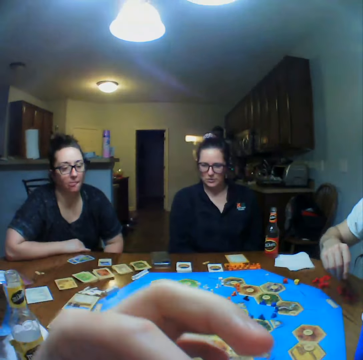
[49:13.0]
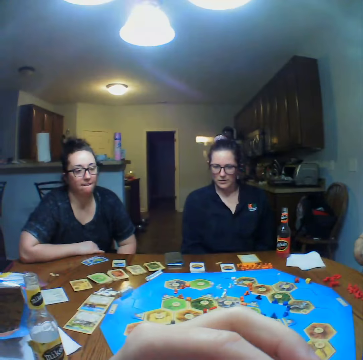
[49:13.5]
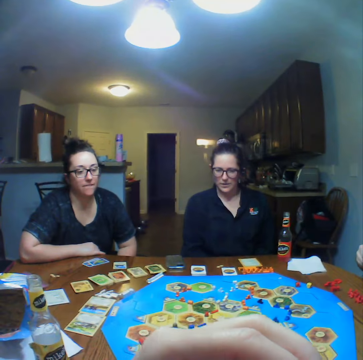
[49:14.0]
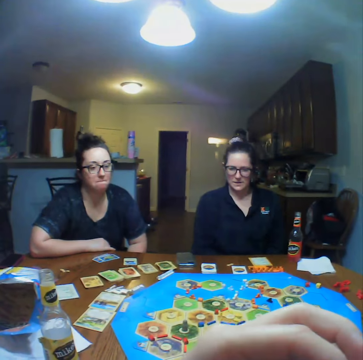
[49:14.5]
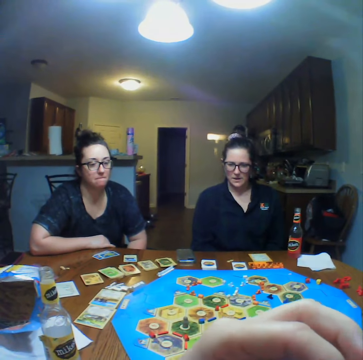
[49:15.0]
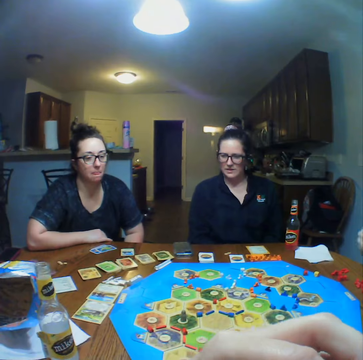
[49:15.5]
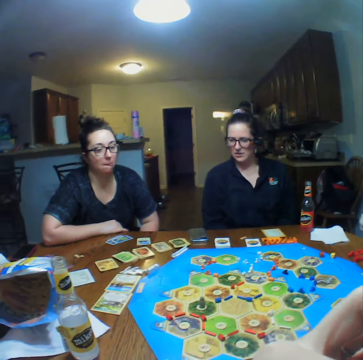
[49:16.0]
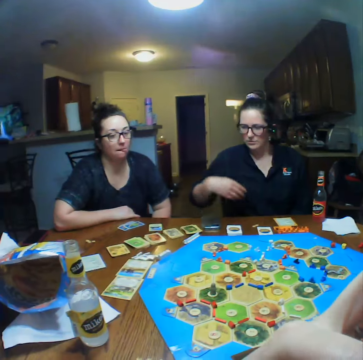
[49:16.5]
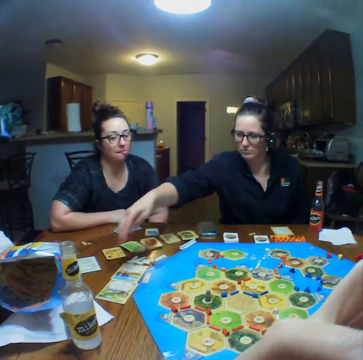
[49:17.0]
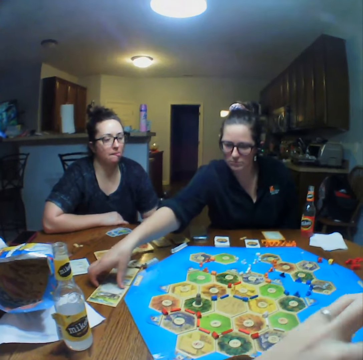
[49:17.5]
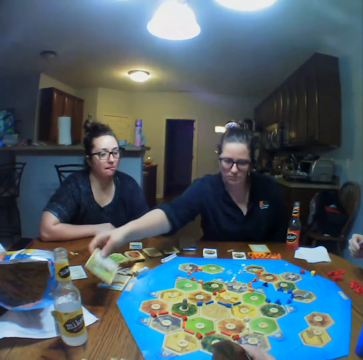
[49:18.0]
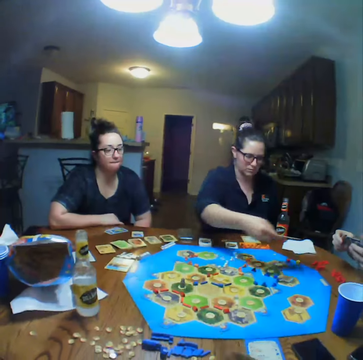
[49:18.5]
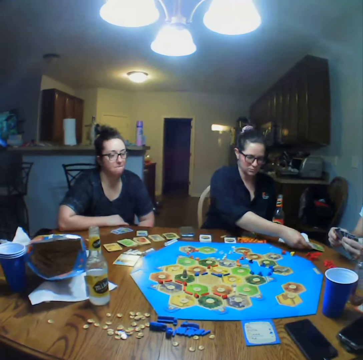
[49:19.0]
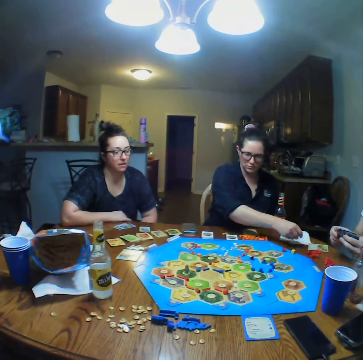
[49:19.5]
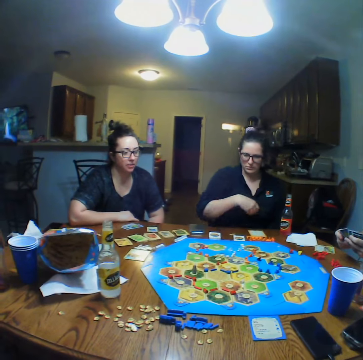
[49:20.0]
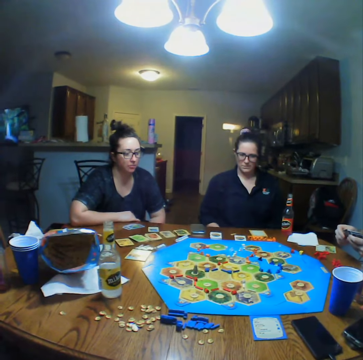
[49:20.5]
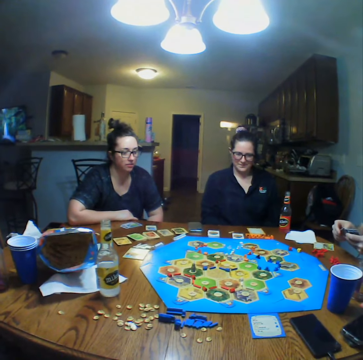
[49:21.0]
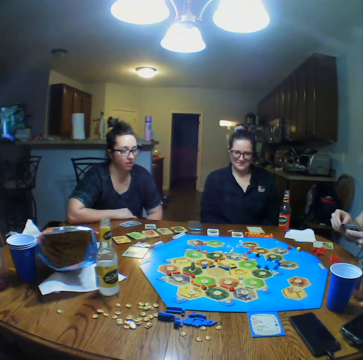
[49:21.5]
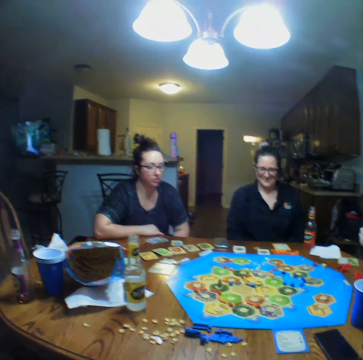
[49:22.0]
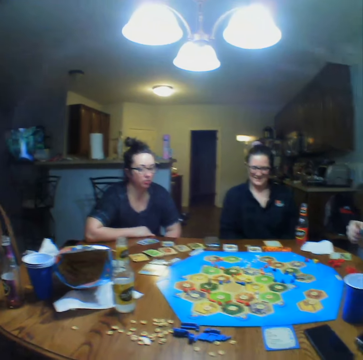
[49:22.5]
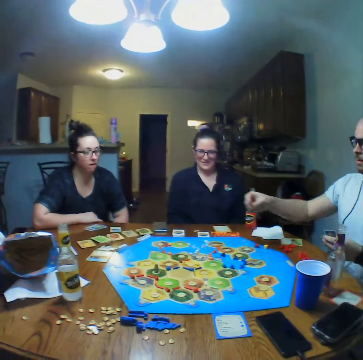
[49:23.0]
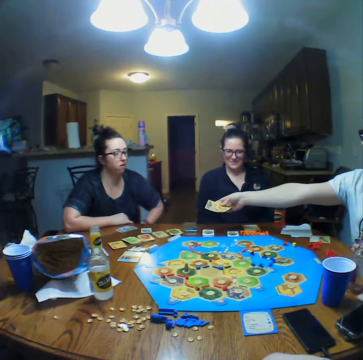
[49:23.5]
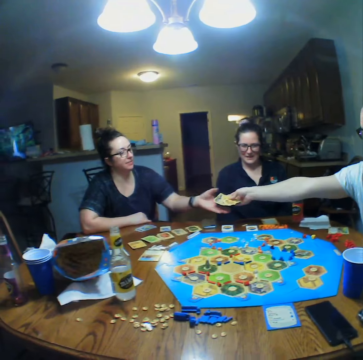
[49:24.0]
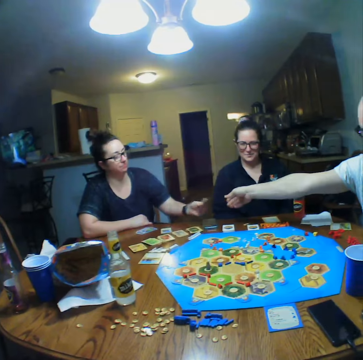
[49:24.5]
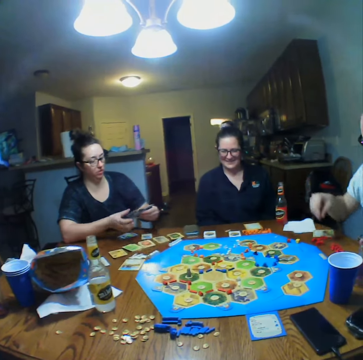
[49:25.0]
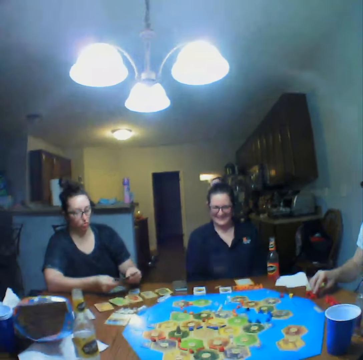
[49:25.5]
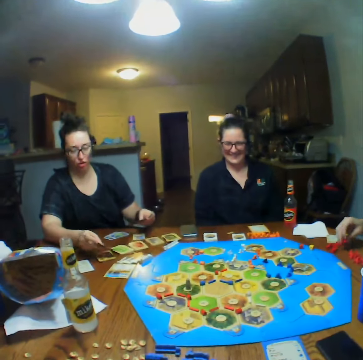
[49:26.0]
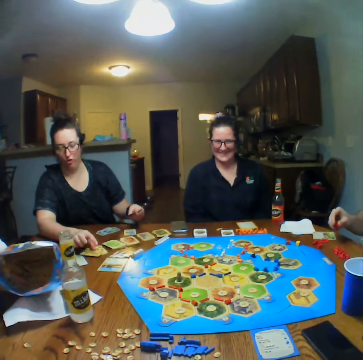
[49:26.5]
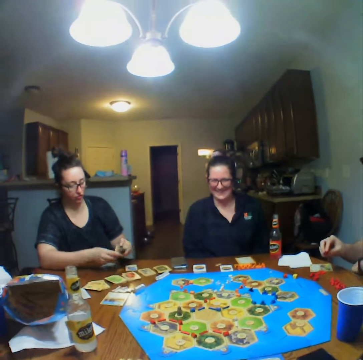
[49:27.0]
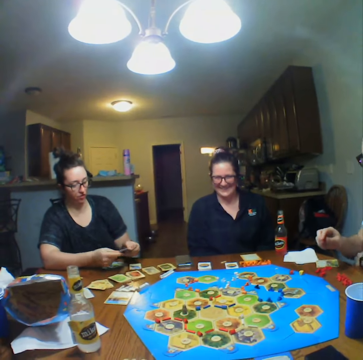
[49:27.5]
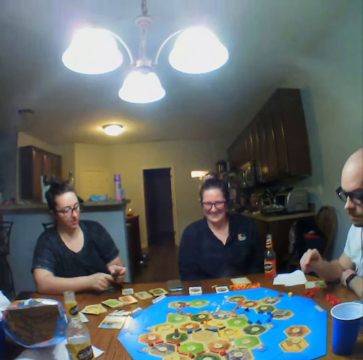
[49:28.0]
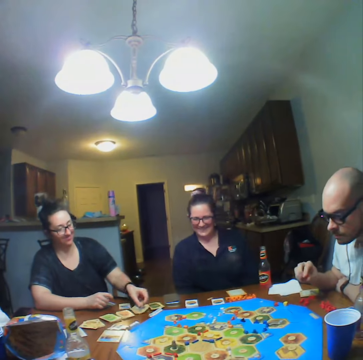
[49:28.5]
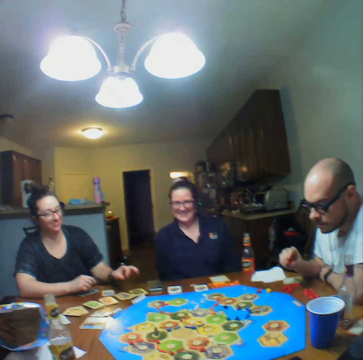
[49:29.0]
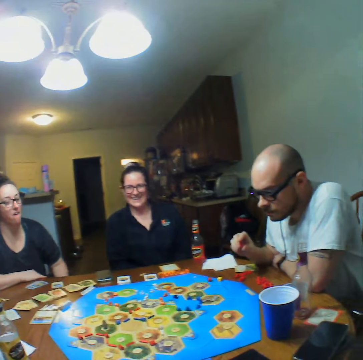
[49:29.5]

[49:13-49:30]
The camera wearer eats the crisps. A woman picks the cards from the table. The woman places the cards on the table. A man hands another woman the cards. The other woman places the cards on the table.

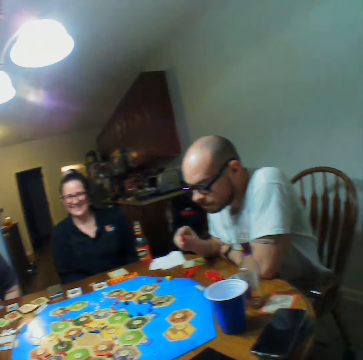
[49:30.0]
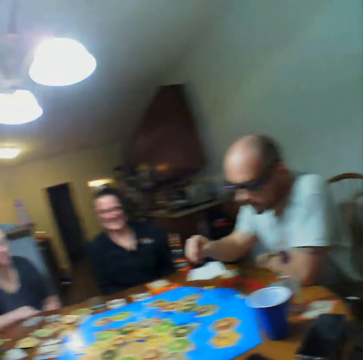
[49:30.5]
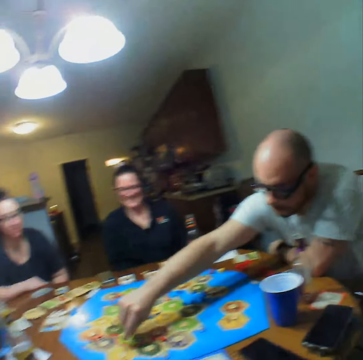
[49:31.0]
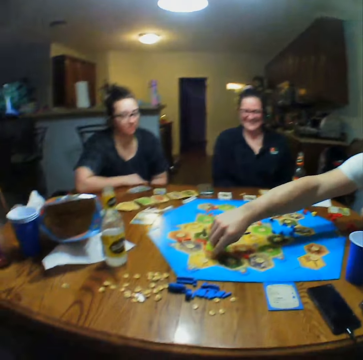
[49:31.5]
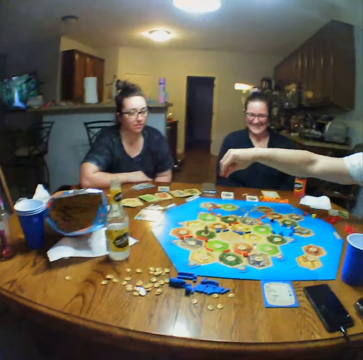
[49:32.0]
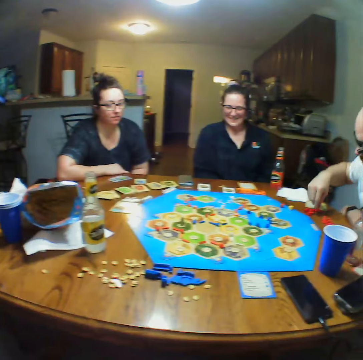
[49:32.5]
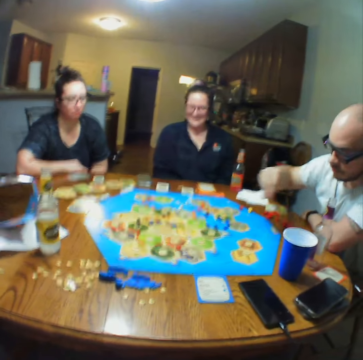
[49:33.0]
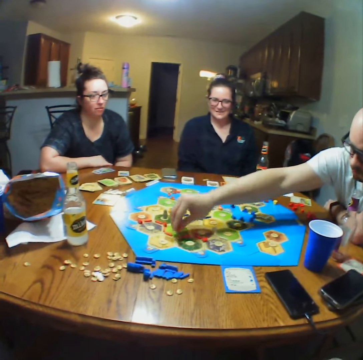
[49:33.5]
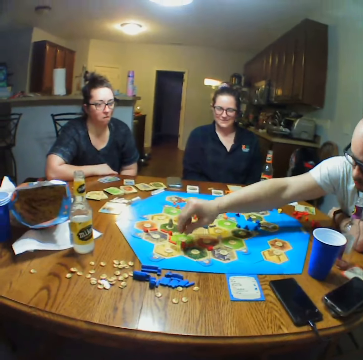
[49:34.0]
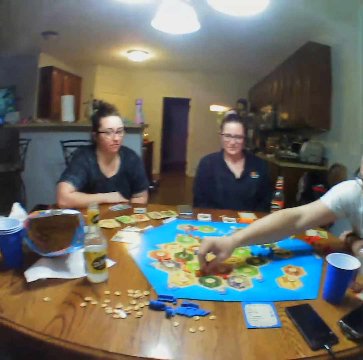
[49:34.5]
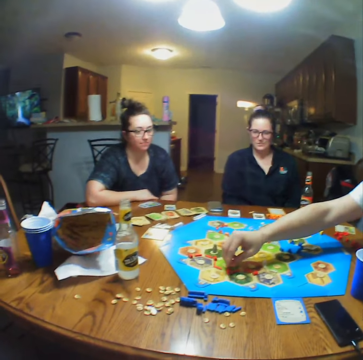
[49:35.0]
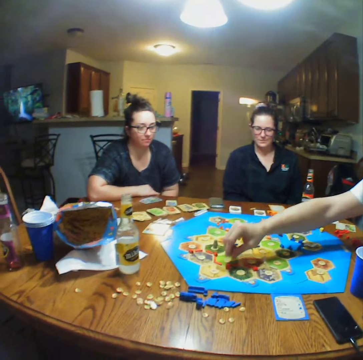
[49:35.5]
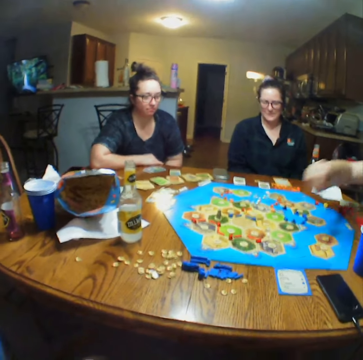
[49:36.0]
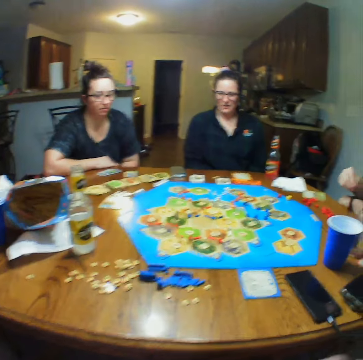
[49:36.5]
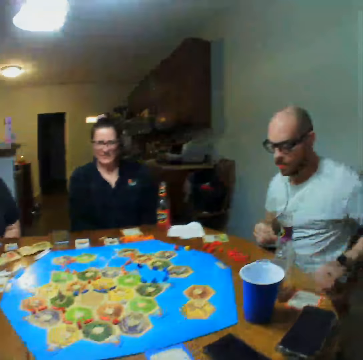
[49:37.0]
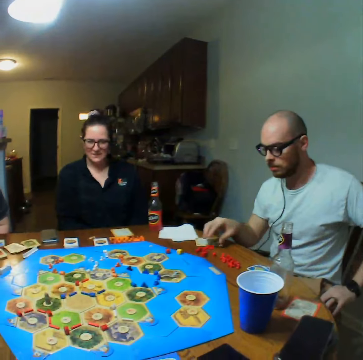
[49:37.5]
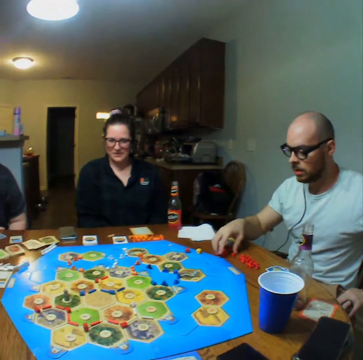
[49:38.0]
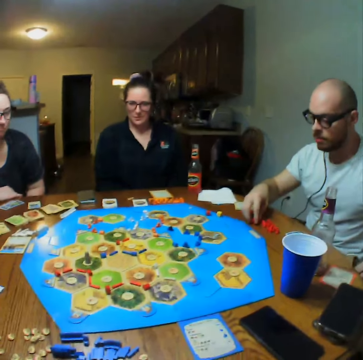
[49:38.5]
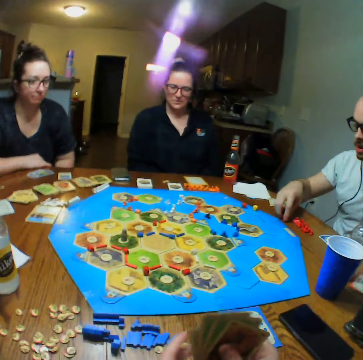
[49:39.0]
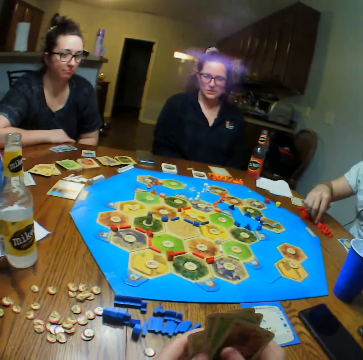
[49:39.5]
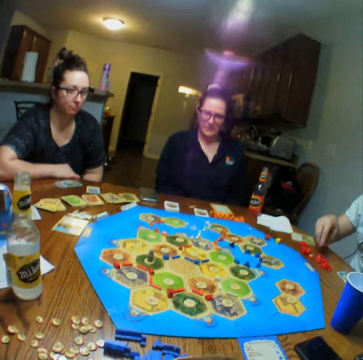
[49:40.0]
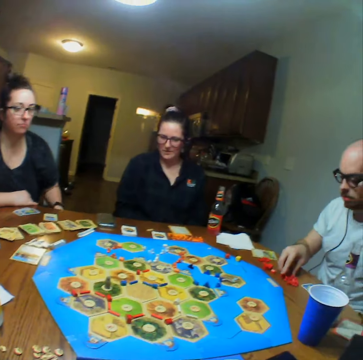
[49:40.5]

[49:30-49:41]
A man places the pebbles on the board. The man picks the pebble from the table and places the pebbles on the board. The man arranges the pebbles on the table.

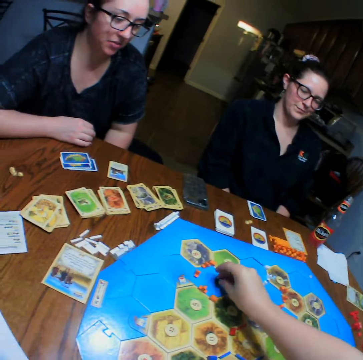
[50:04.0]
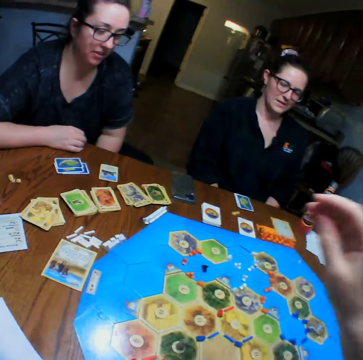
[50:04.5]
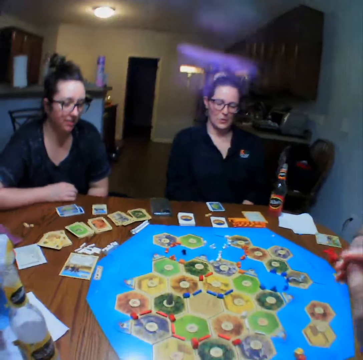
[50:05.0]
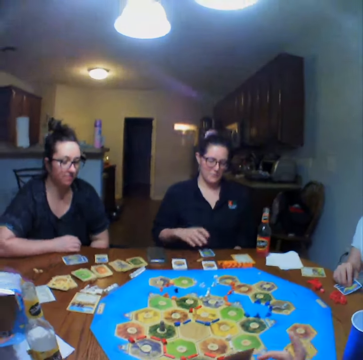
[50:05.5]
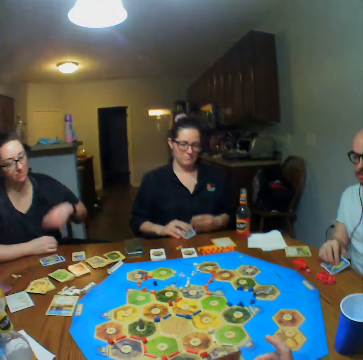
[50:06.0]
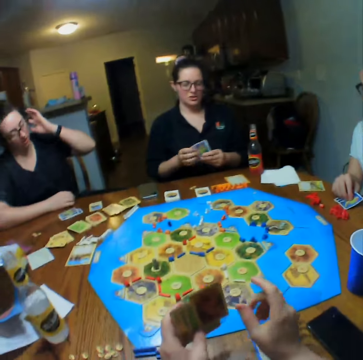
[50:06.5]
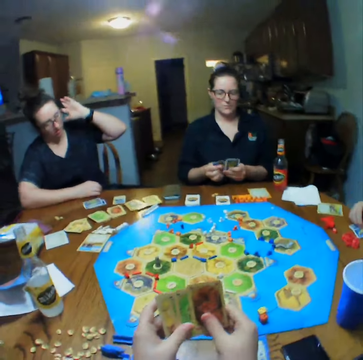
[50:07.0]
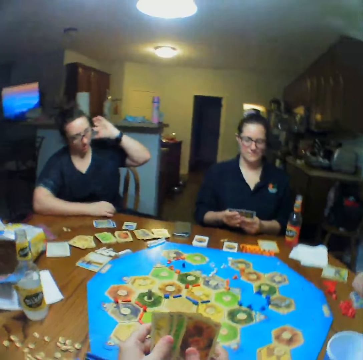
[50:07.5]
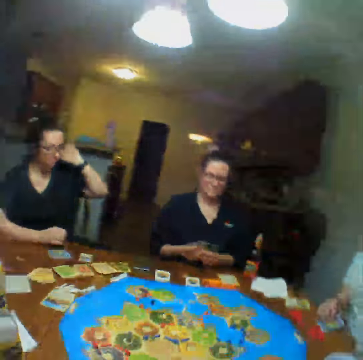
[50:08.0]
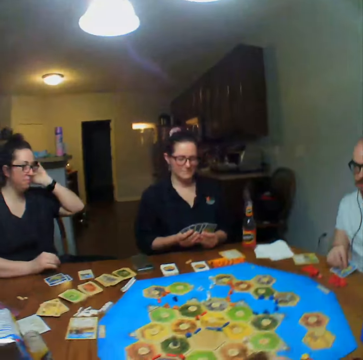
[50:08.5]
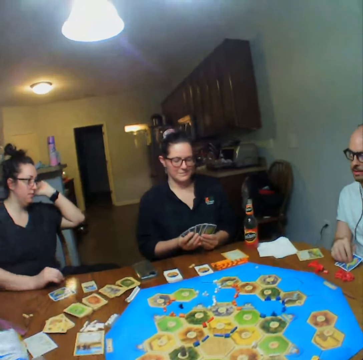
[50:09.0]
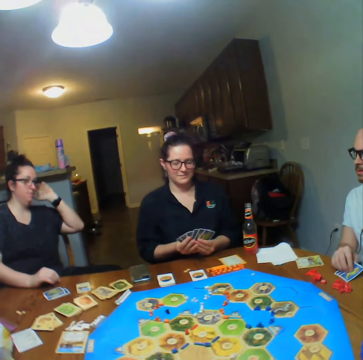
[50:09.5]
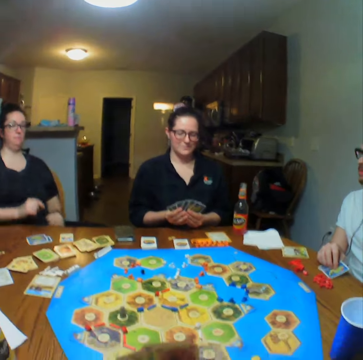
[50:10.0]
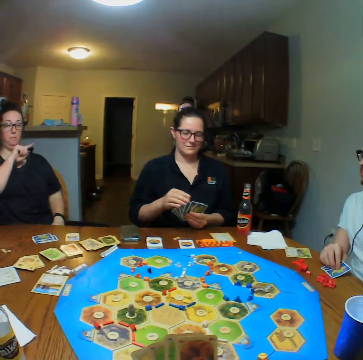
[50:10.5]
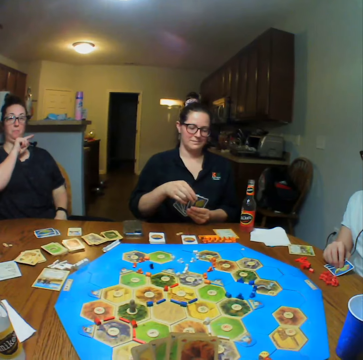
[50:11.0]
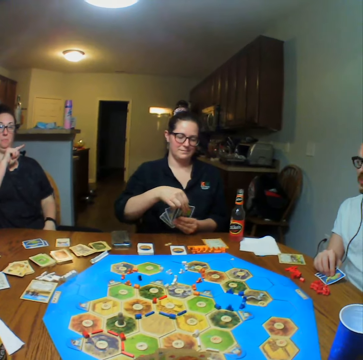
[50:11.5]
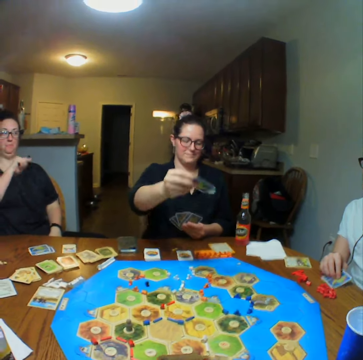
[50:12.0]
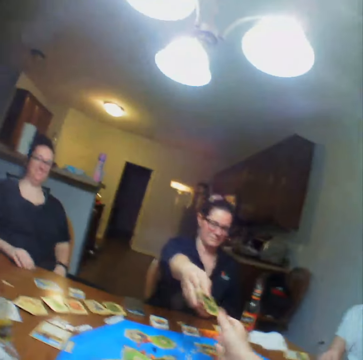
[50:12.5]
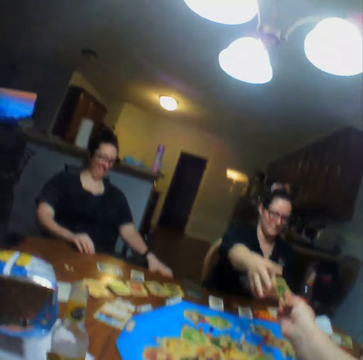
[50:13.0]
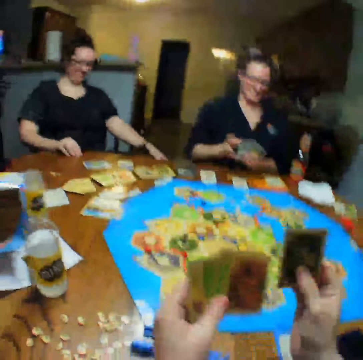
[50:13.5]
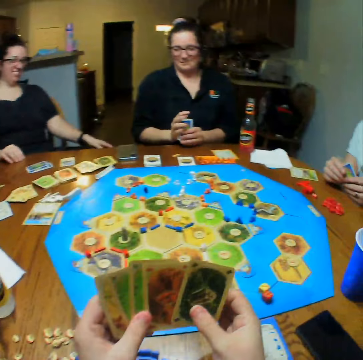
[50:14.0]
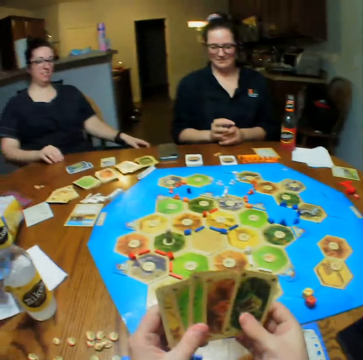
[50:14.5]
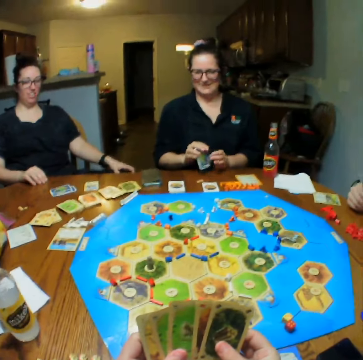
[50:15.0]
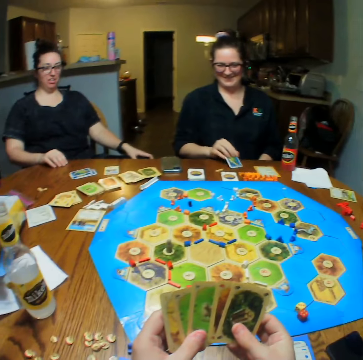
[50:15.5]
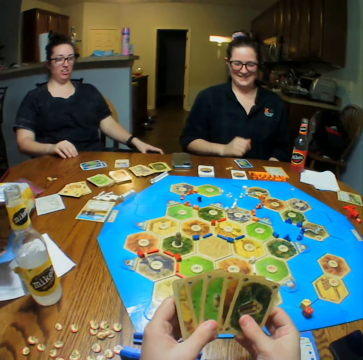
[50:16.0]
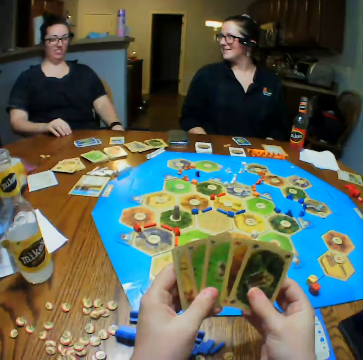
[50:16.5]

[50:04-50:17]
A woman picks the card from the table. Another woman points at the first woman. The first woman hands the camera wearer a card. The first woman places the cards on the table.
